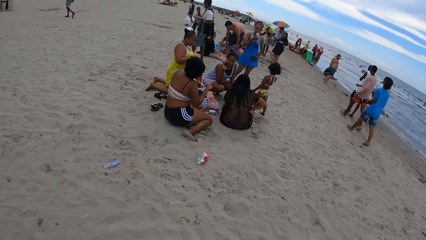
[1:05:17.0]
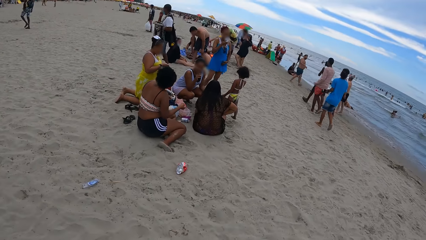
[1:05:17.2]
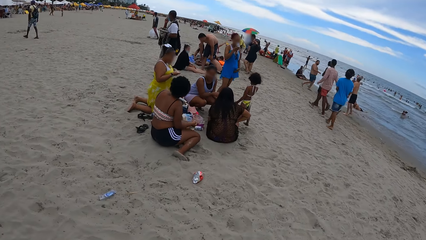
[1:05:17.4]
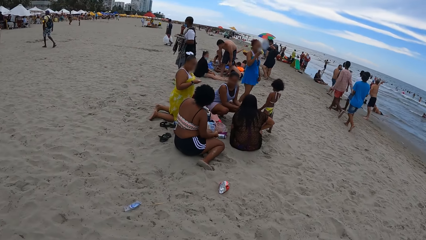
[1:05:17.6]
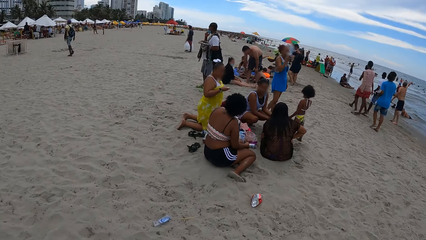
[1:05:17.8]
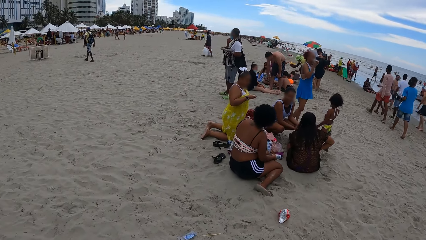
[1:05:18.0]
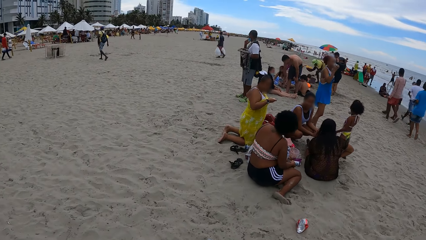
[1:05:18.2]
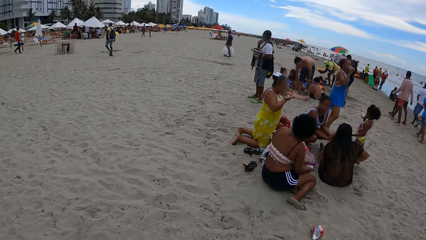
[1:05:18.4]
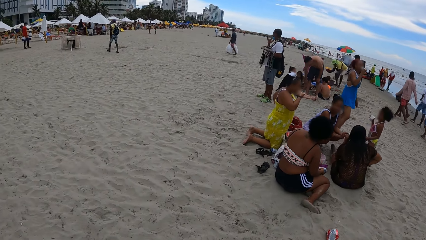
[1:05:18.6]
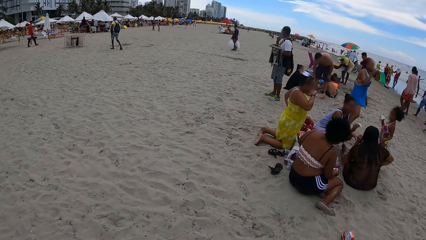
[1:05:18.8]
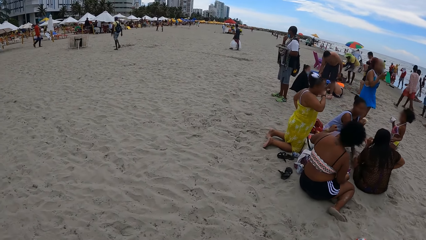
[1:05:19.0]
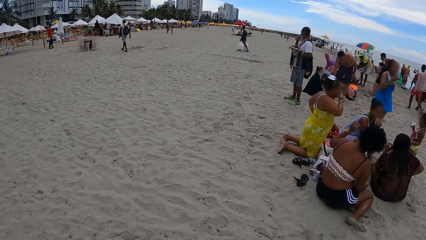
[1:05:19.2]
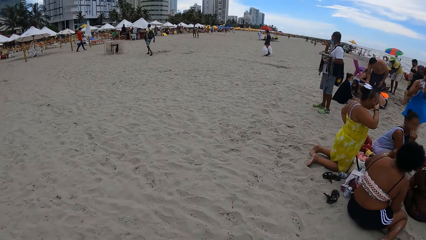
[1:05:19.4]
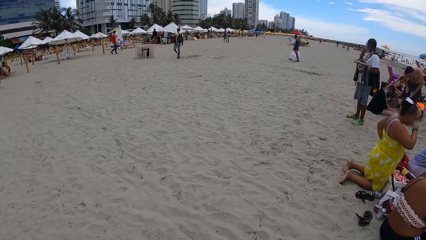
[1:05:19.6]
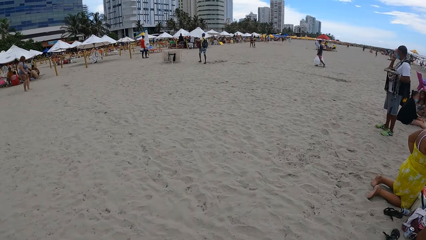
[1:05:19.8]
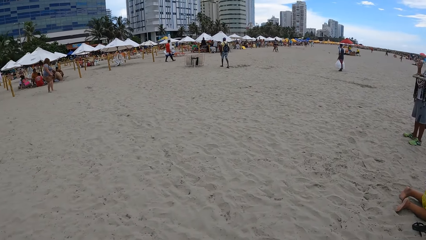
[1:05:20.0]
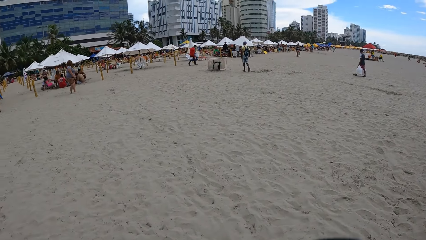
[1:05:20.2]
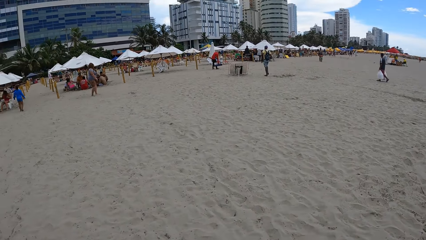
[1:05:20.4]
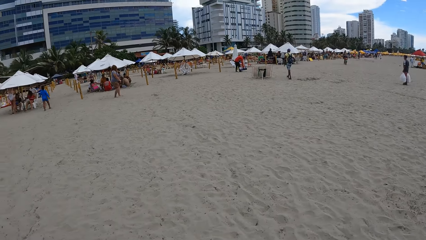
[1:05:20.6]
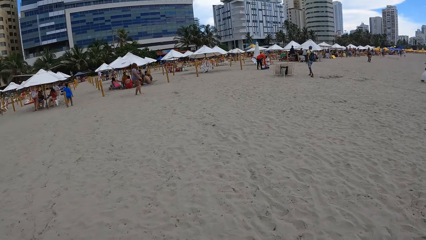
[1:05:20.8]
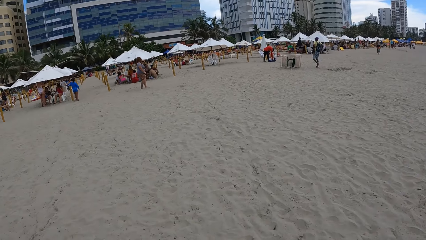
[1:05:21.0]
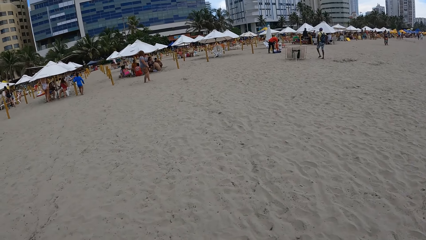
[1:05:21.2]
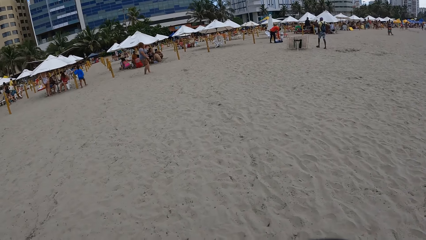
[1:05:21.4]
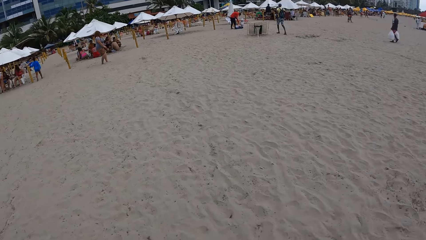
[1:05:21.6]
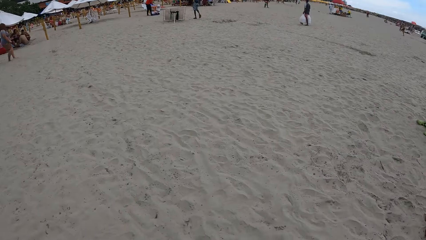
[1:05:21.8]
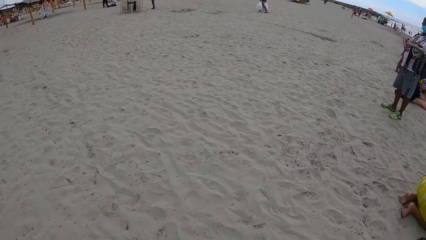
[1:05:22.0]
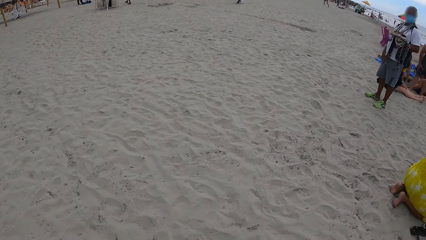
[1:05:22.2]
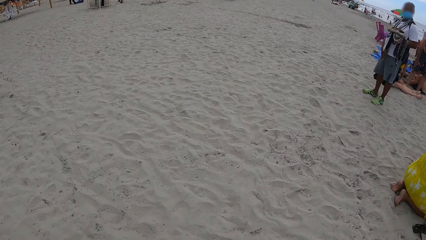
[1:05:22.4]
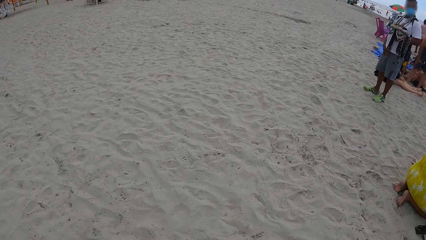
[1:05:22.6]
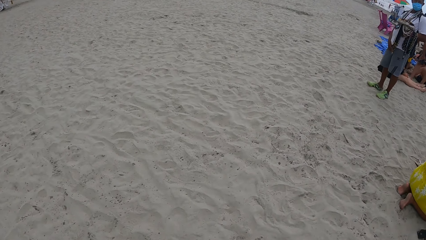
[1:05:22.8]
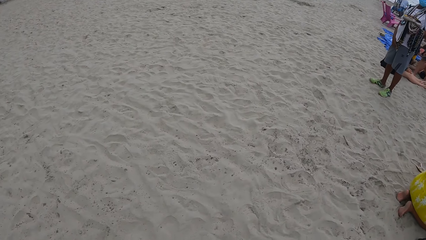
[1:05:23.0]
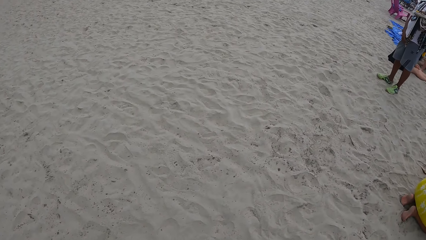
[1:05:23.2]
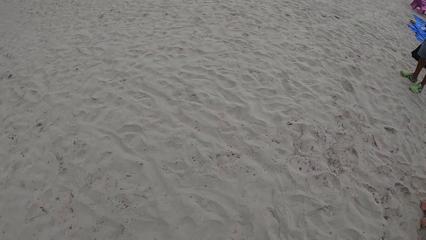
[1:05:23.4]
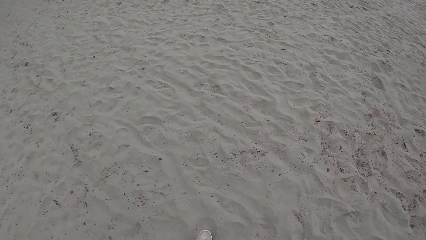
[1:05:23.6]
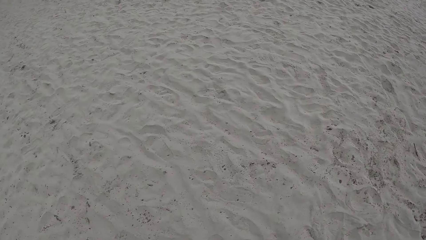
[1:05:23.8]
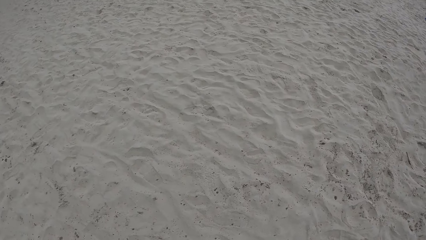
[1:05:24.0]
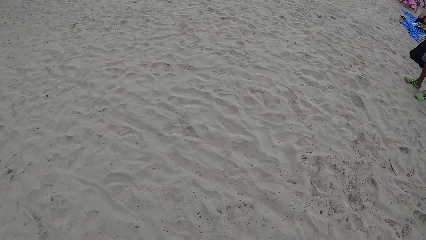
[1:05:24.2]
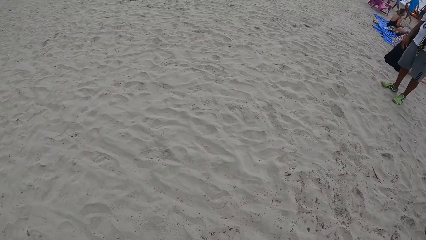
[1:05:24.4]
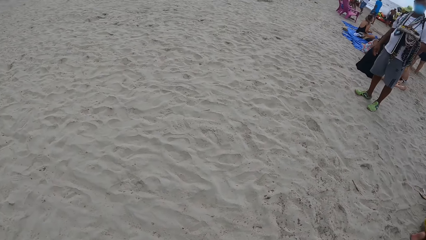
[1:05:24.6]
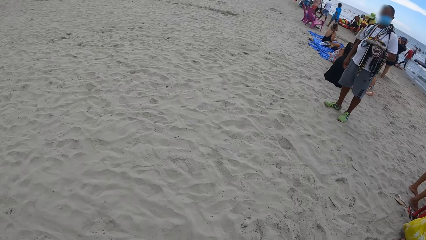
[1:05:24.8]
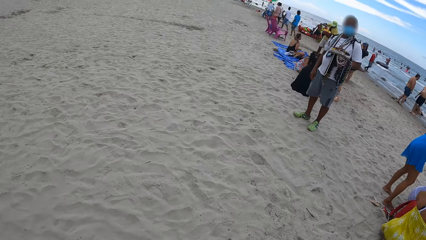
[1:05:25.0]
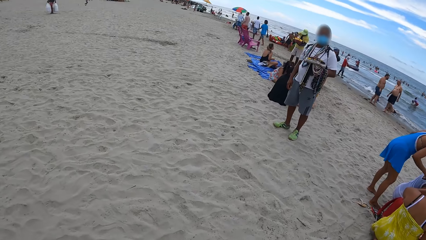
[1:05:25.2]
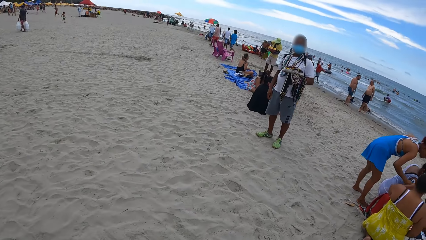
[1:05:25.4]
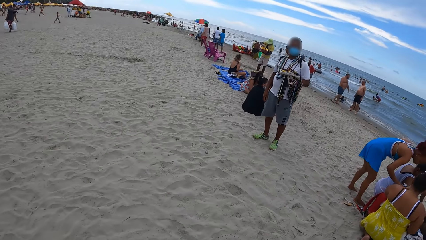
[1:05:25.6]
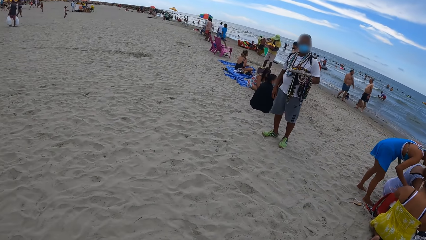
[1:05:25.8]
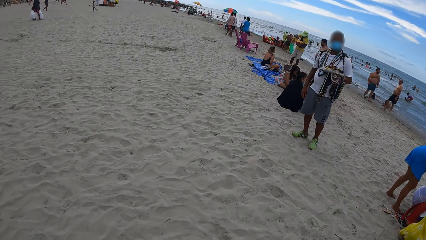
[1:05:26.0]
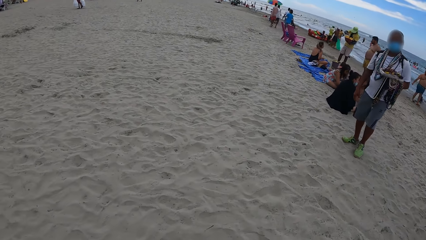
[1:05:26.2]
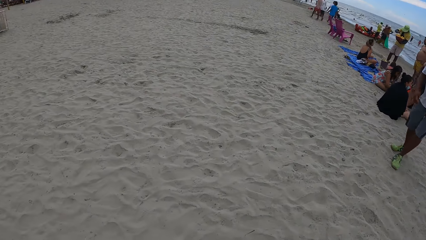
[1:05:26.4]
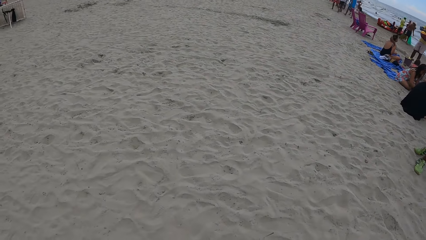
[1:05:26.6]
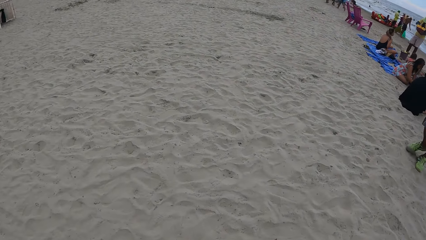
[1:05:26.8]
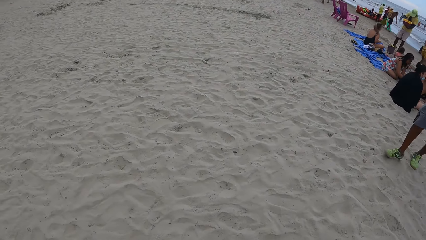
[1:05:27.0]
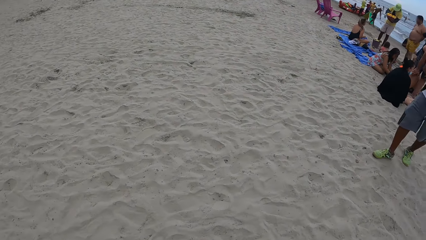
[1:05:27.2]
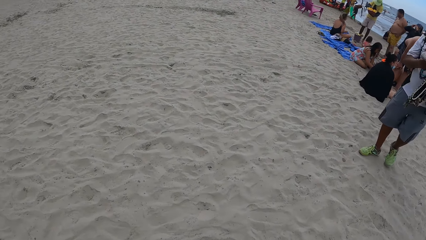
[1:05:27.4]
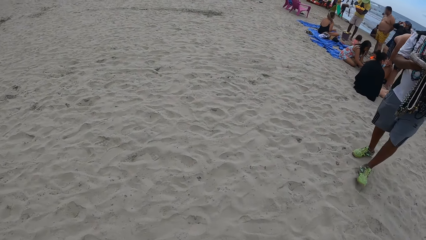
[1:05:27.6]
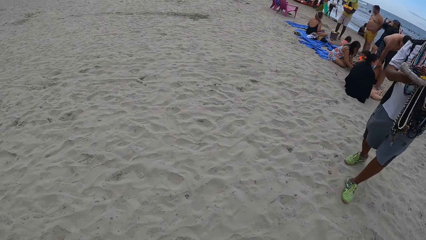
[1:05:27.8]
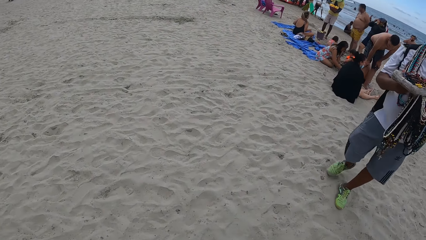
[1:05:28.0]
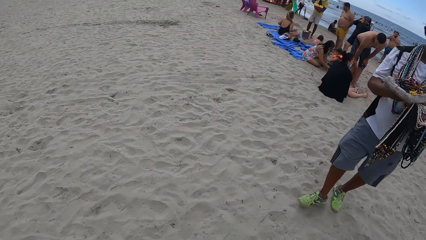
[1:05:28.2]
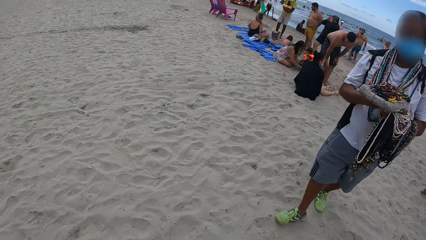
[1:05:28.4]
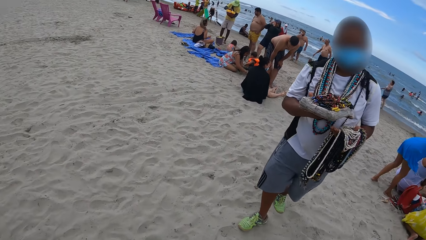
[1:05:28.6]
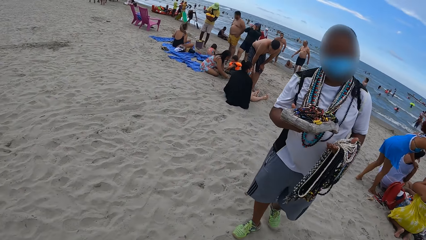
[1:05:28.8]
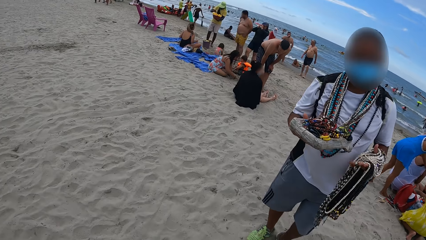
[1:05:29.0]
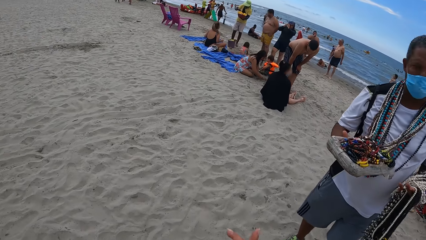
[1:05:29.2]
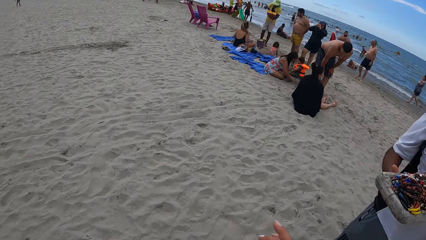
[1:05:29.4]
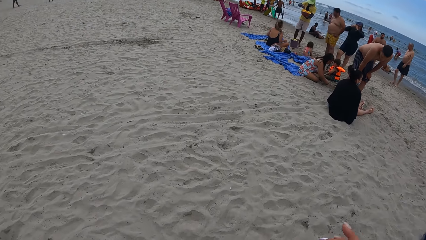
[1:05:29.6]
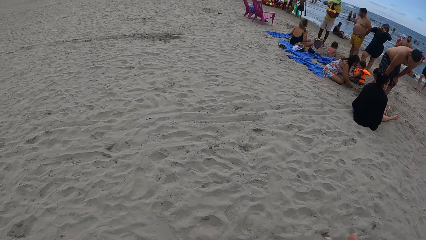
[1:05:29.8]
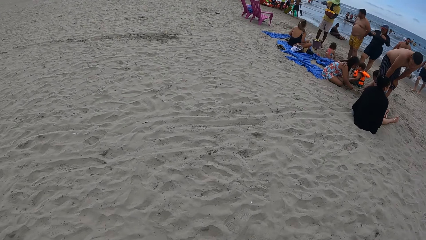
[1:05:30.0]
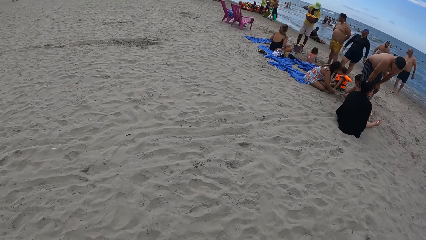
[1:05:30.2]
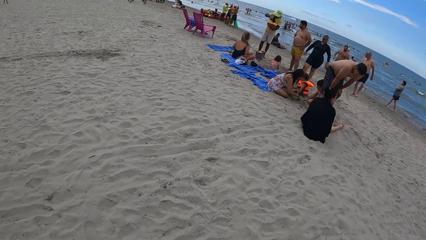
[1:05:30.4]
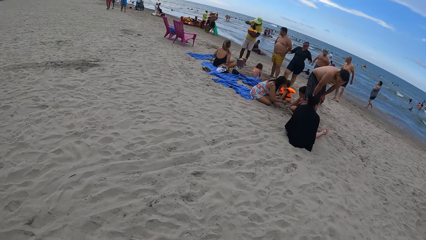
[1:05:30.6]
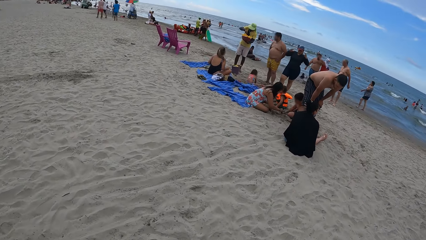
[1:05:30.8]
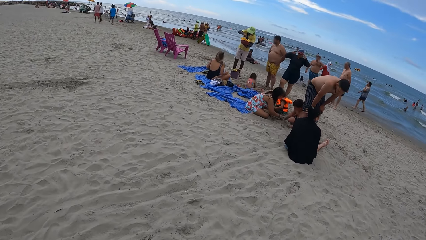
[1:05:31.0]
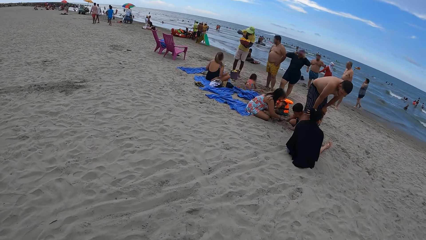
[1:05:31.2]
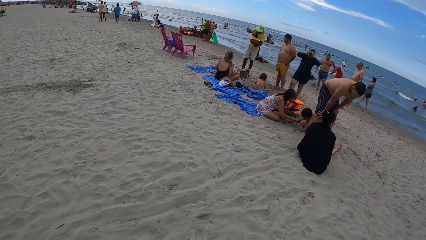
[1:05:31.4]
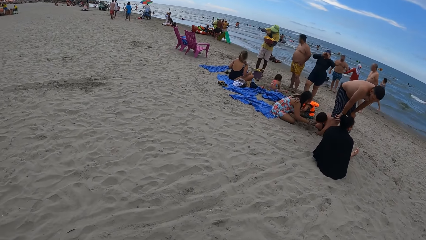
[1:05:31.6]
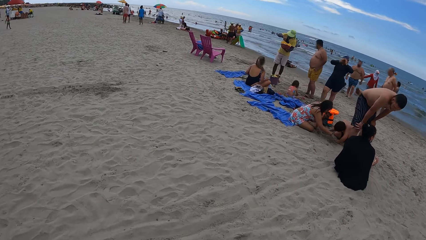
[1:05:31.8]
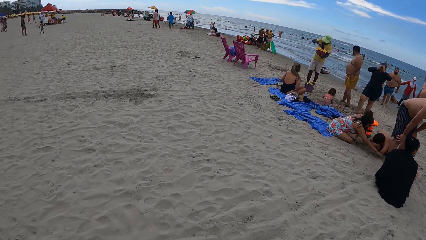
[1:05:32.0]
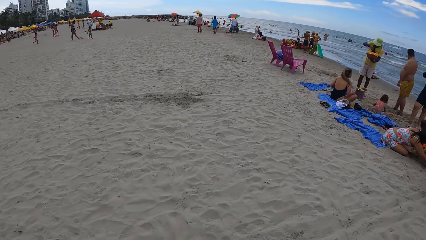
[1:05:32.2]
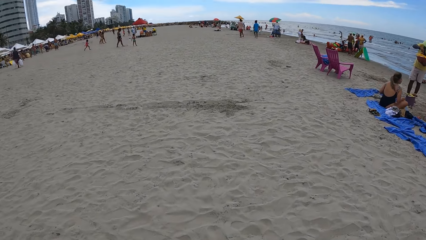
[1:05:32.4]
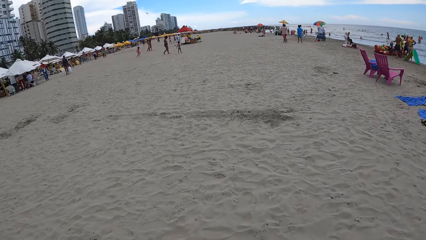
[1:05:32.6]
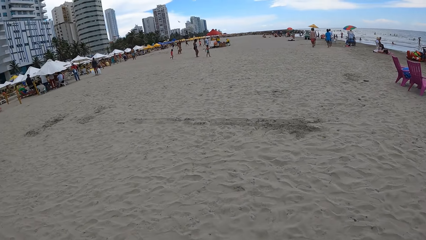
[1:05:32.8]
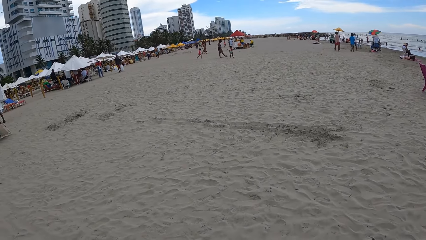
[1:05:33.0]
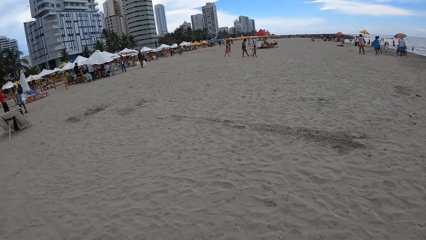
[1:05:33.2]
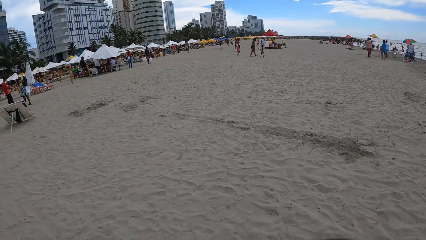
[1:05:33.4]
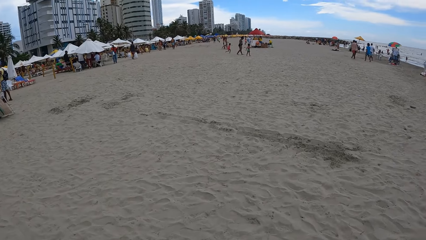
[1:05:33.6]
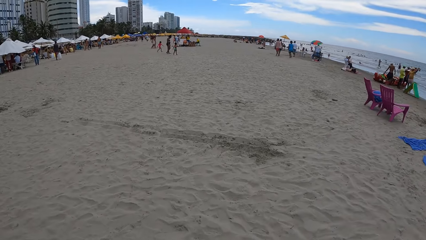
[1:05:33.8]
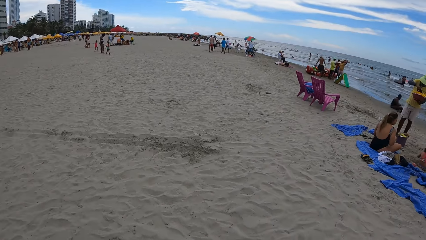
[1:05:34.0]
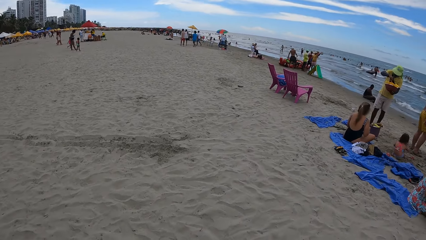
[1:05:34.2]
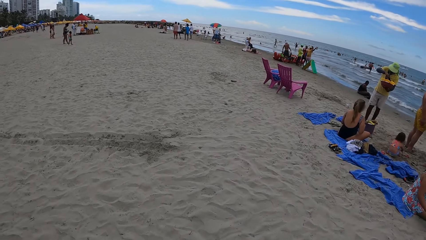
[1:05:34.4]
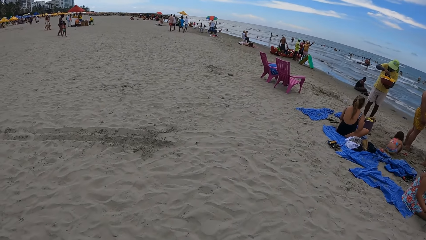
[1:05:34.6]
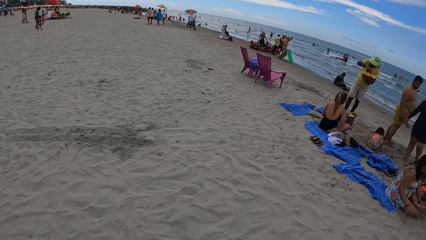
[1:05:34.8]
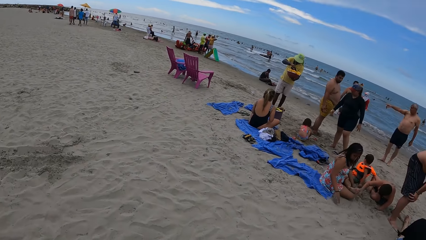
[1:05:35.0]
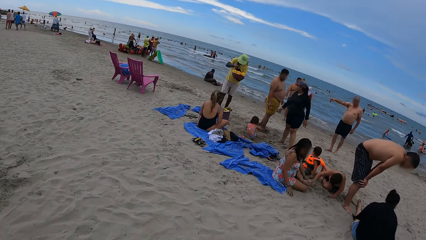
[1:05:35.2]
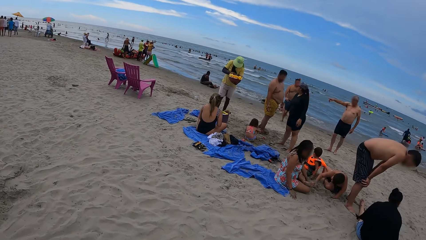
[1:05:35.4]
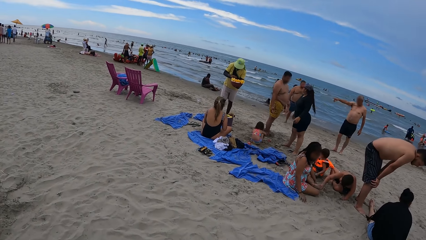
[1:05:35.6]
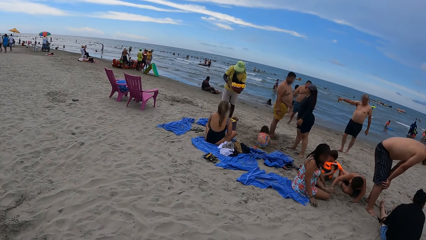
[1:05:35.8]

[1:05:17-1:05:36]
The camera wearer walks around. They look left. They look down. They look right. They look down. A man converses with the camera wearer. The camera wearer looks right. They look left. They look right.
